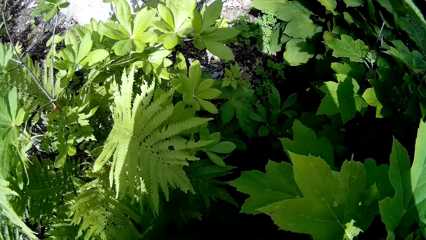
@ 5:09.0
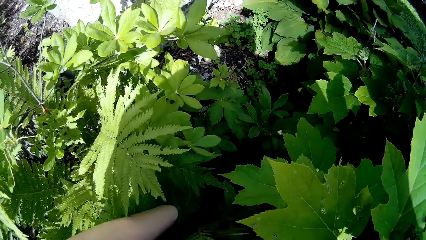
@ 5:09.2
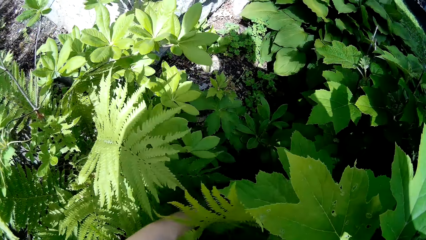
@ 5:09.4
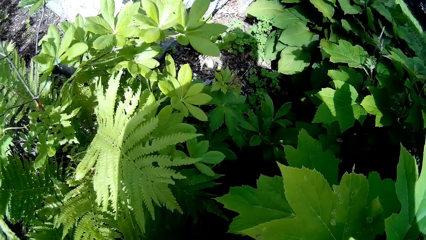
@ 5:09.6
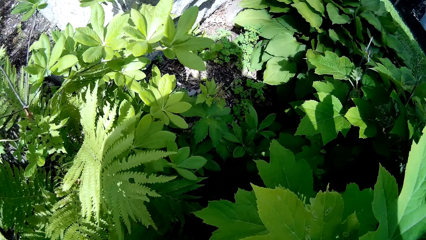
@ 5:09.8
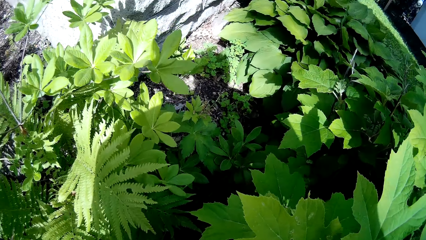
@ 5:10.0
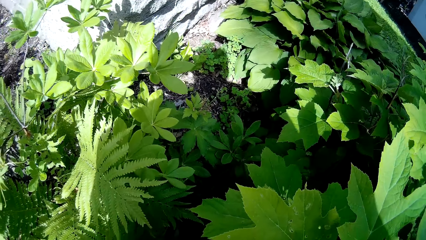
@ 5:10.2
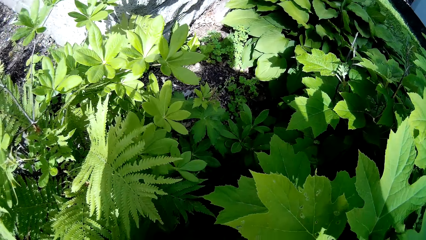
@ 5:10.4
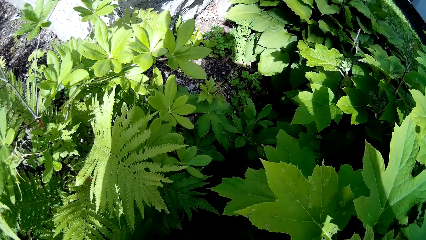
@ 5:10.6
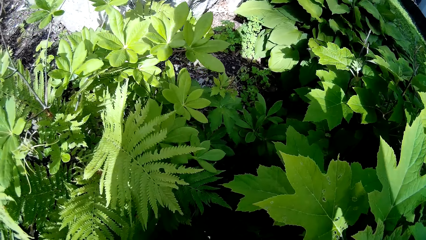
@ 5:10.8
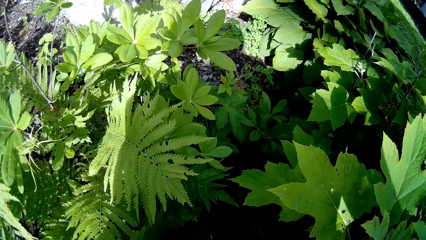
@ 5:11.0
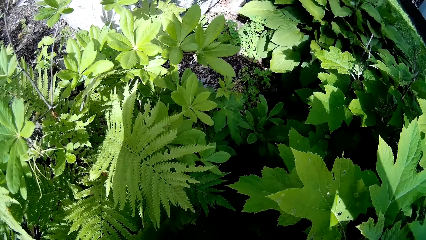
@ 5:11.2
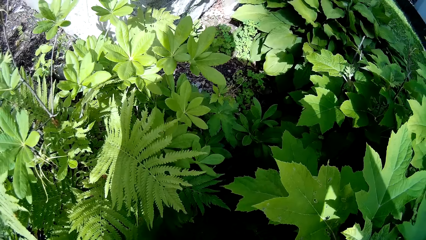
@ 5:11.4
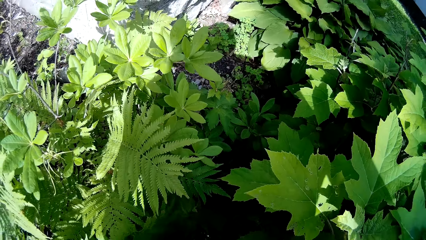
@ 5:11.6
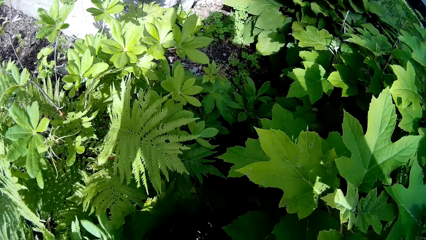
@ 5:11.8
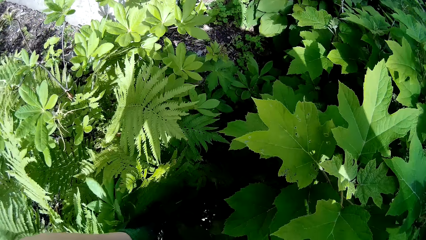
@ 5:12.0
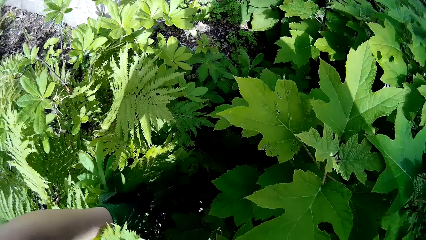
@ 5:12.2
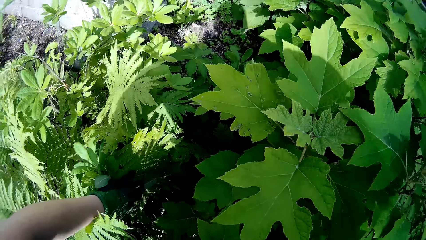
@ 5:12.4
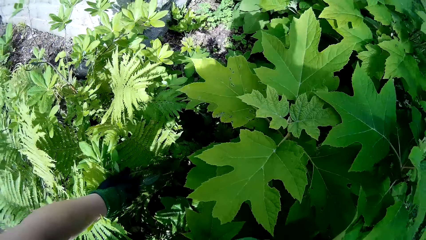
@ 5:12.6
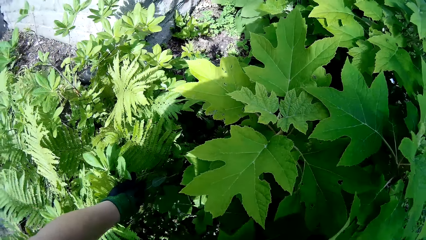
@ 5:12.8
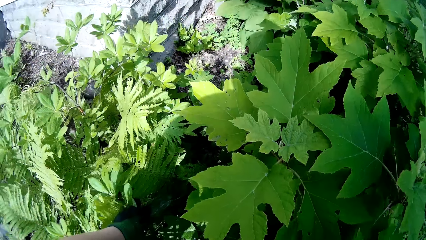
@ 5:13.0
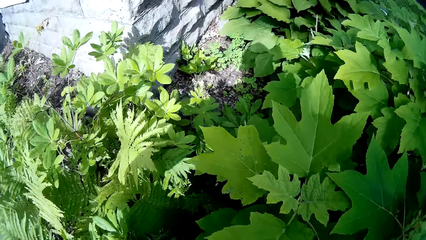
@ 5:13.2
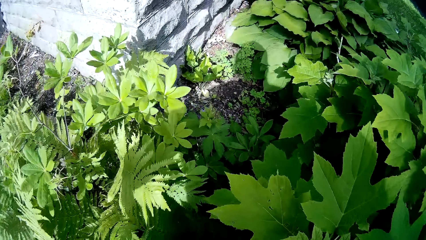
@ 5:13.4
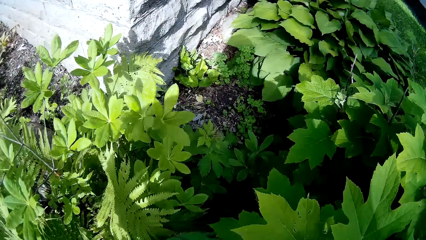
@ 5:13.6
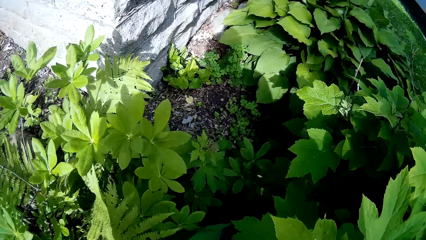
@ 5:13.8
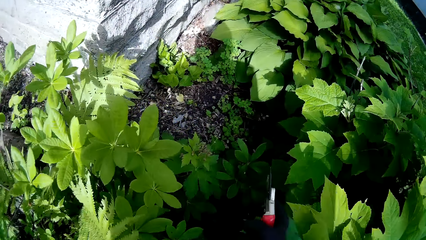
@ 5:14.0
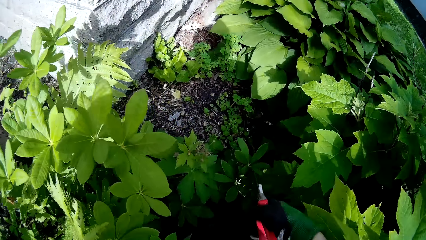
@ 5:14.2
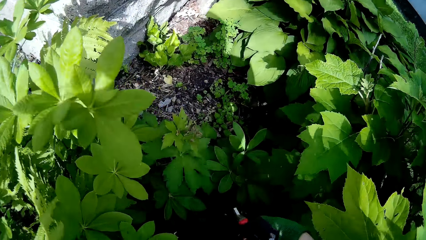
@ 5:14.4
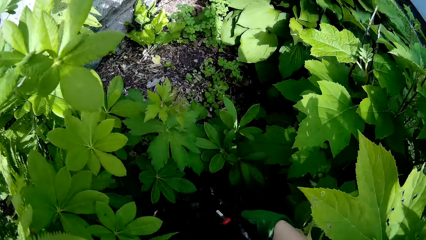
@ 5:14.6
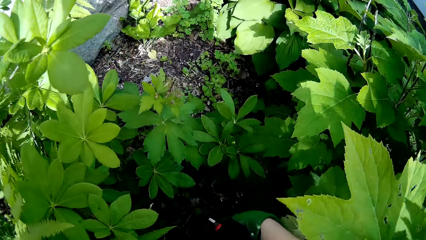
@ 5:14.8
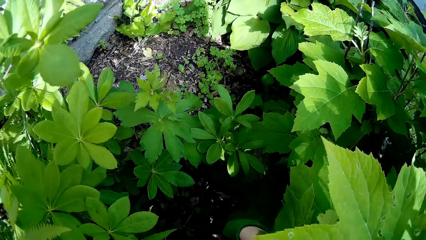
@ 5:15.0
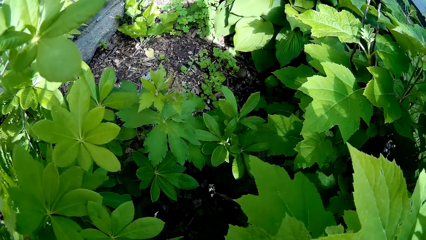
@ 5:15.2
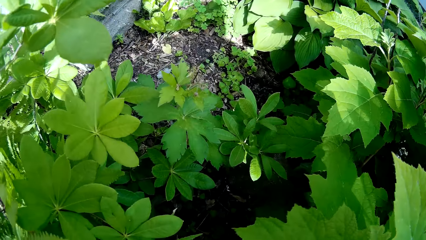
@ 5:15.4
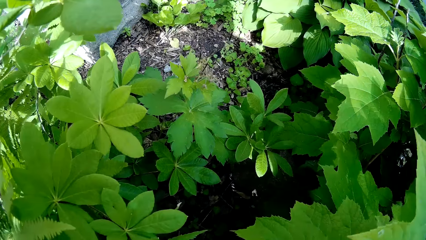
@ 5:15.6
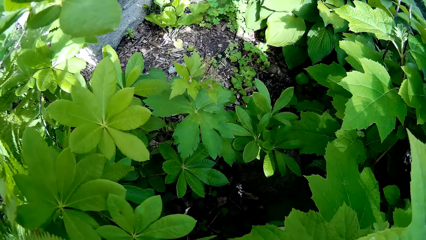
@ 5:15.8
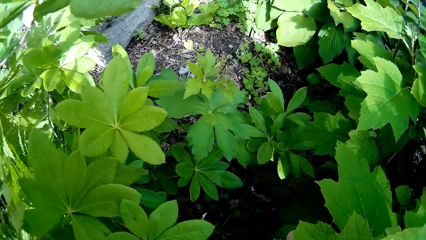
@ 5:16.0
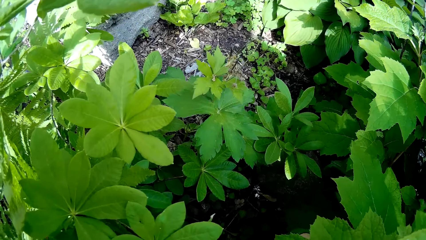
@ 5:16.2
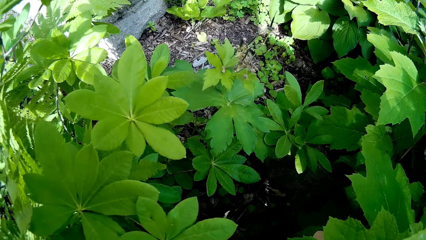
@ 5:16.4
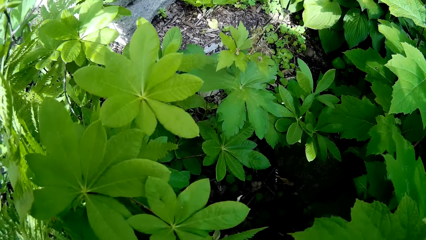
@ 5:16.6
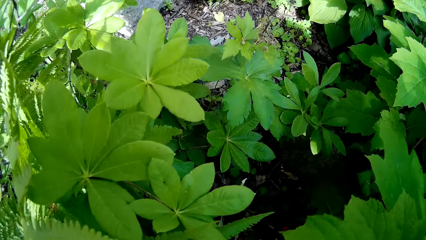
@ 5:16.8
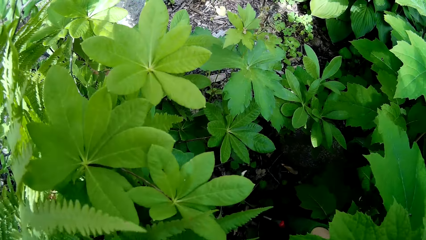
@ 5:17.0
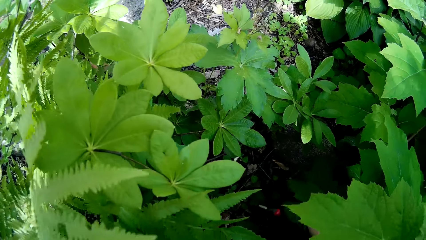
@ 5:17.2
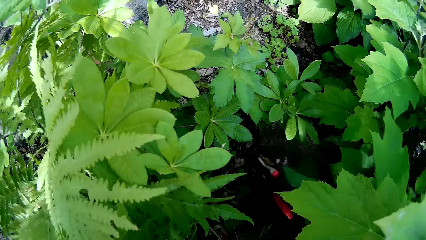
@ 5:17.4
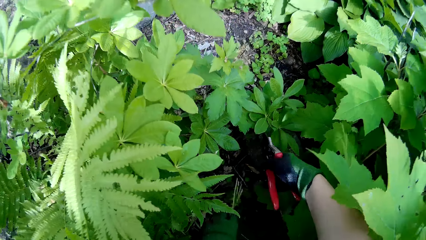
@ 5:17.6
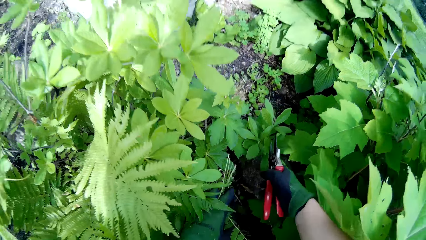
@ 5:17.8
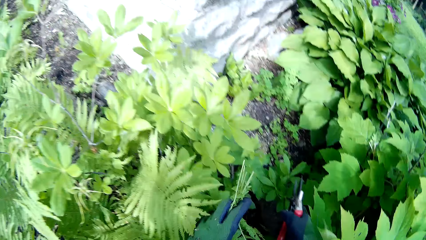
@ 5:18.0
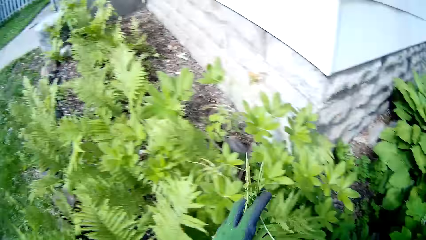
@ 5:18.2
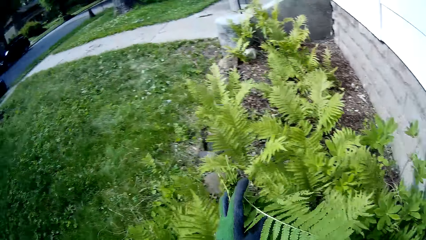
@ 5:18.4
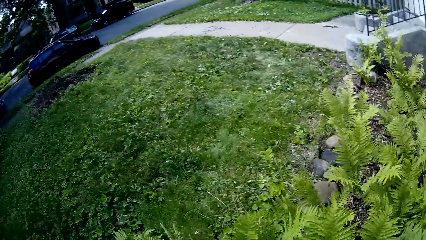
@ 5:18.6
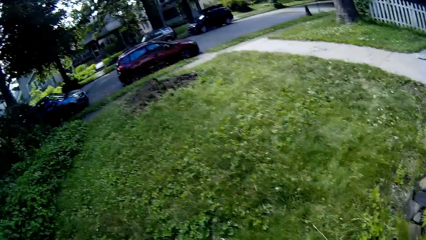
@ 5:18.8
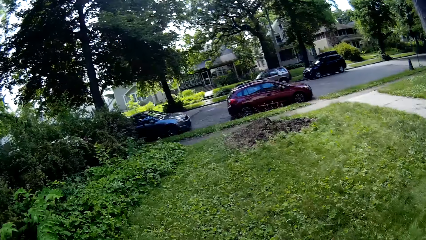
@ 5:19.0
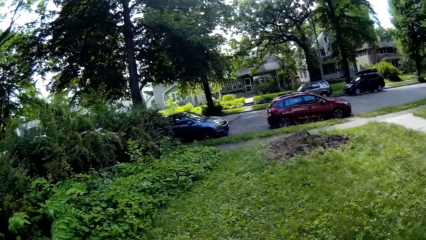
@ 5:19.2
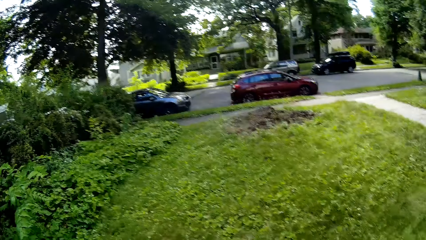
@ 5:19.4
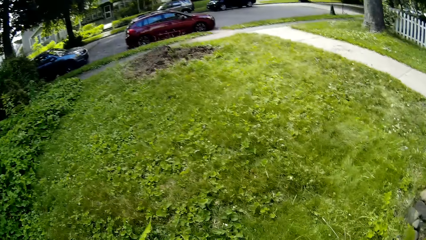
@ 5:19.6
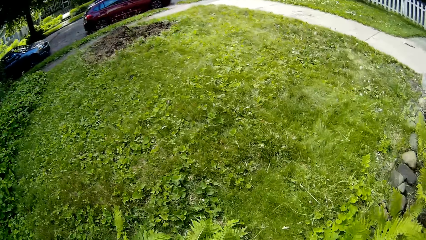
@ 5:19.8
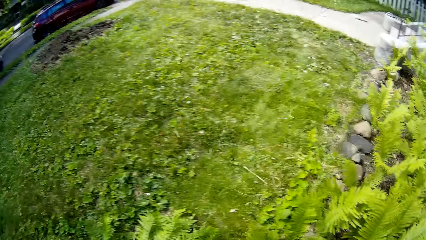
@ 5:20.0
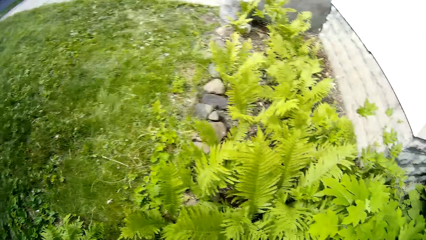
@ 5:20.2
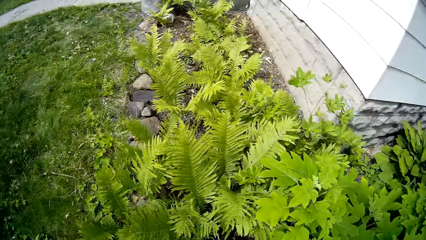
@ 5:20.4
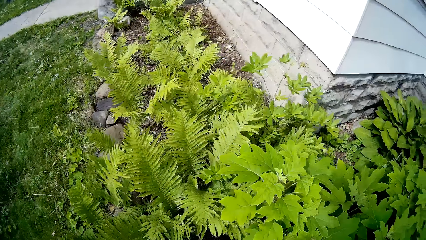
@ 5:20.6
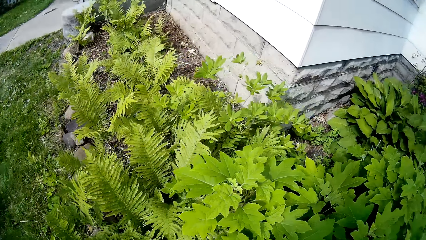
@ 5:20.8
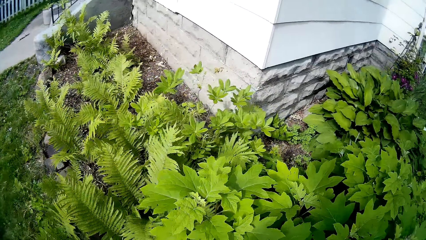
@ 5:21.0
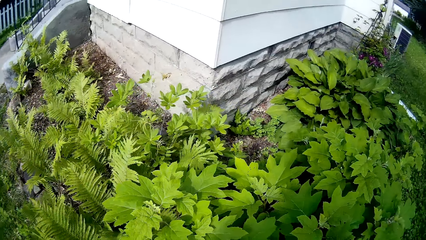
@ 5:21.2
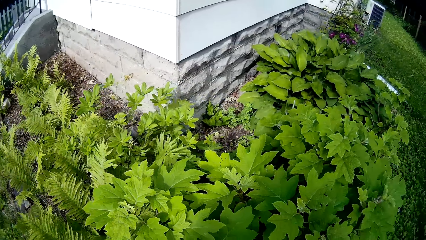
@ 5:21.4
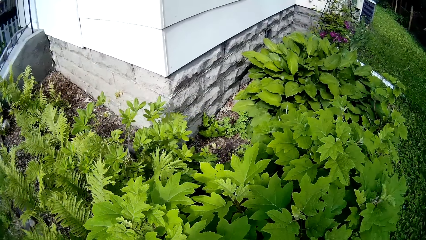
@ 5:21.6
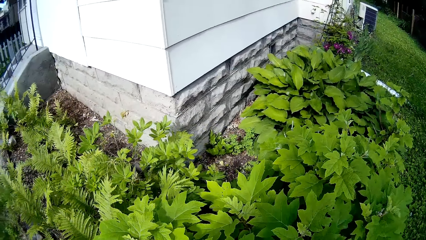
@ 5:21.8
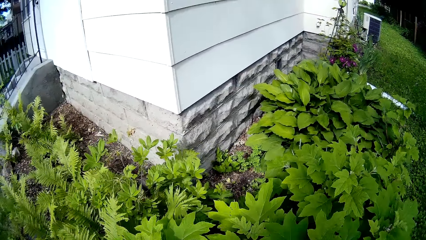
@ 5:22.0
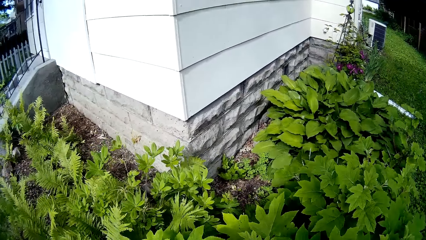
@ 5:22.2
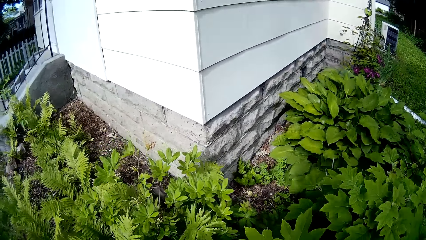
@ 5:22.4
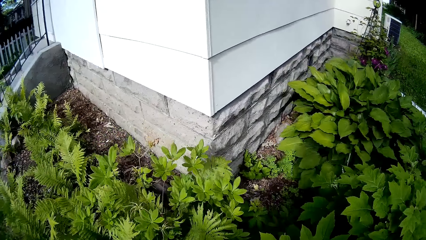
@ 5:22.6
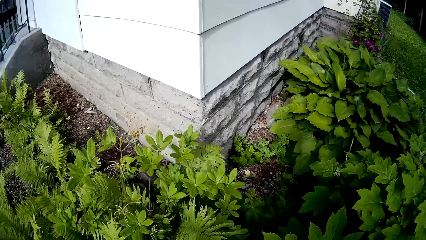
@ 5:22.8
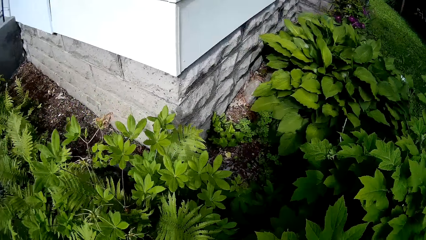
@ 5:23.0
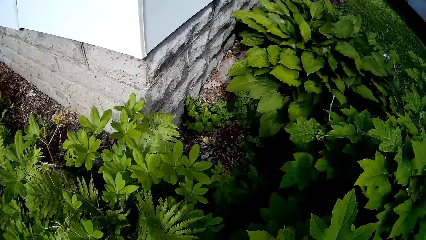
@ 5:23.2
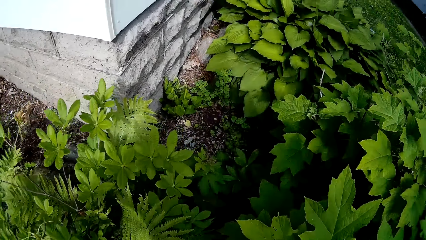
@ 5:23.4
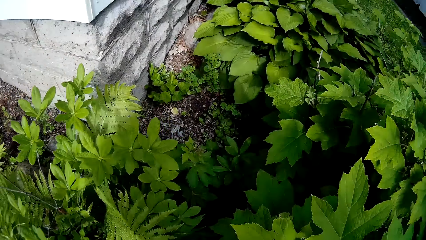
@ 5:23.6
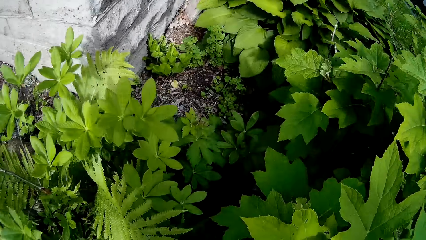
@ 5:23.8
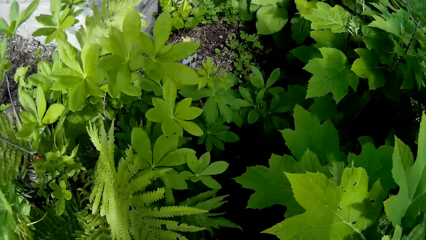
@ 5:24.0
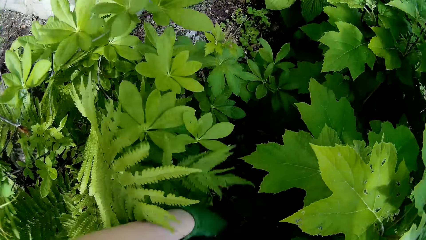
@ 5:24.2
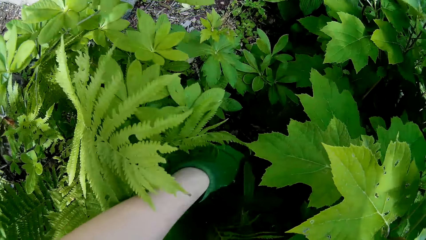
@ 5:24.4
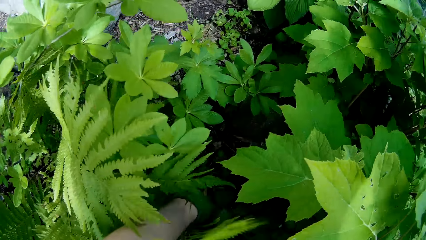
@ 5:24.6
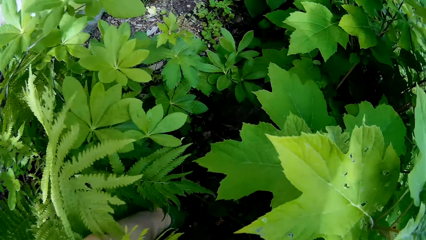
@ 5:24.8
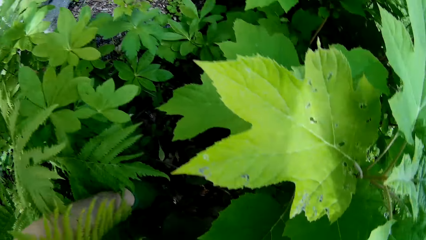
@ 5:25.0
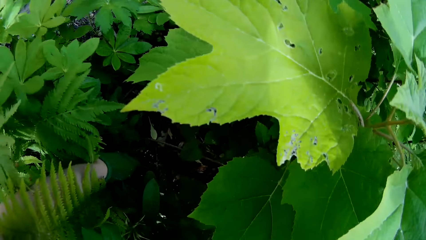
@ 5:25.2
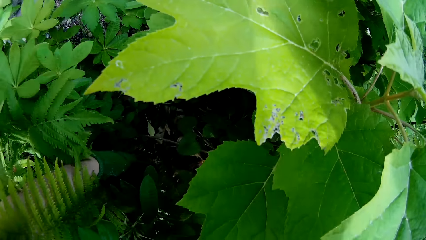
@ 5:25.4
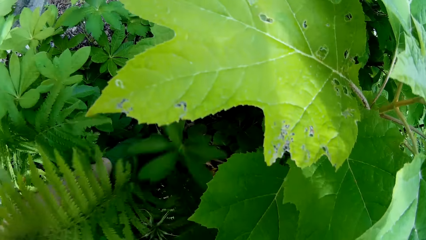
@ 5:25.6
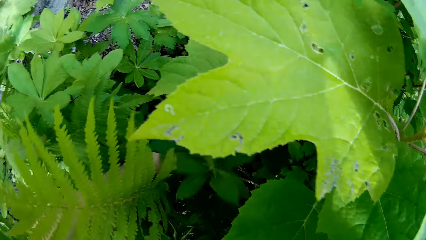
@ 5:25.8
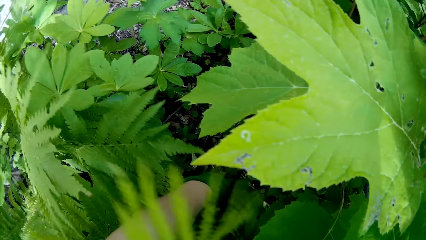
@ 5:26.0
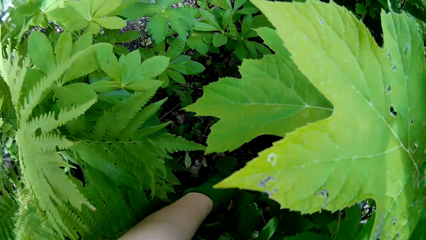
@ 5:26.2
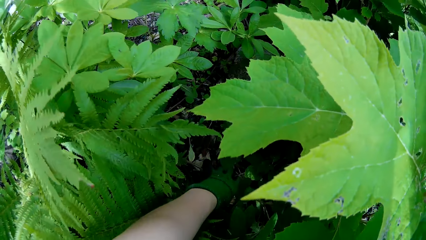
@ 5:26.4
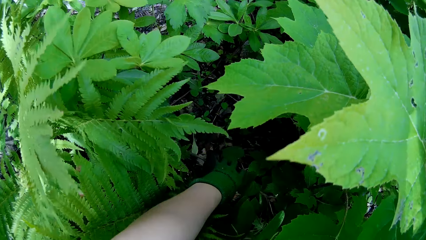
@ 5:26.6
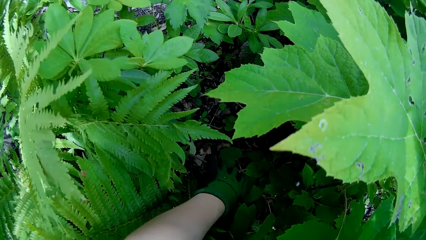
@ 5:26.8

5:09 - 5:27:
The camera wearer prunes grasses with the hand pruner or shear in his right hand. He holds the pruned grasses in his right hand. He looks around. He throws the grasses on a pile of grasses on the ground with his left hand. He rumples through the grasses with his left hand. He cuts weed with the shear.
